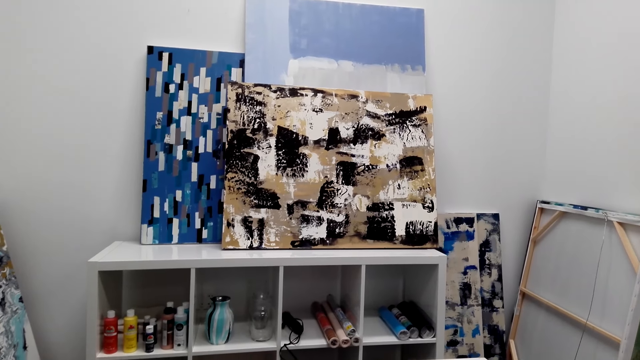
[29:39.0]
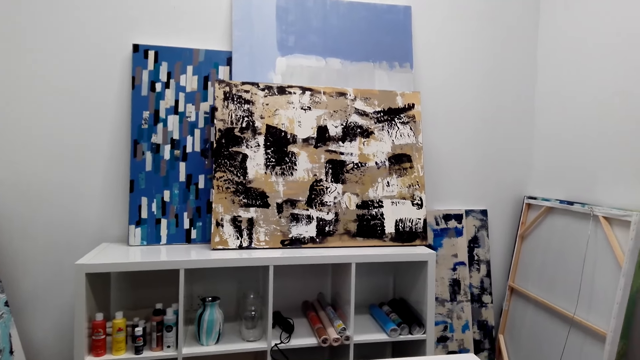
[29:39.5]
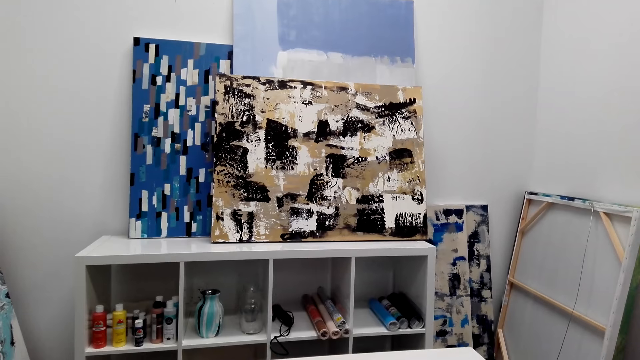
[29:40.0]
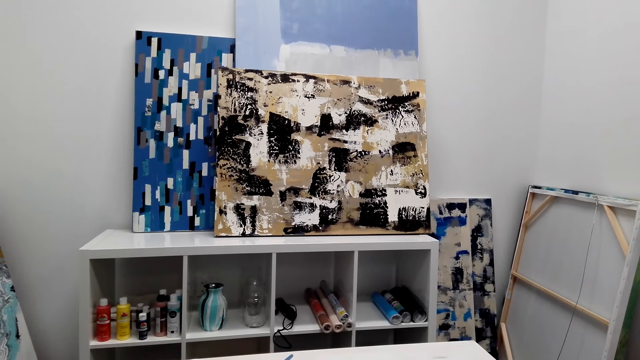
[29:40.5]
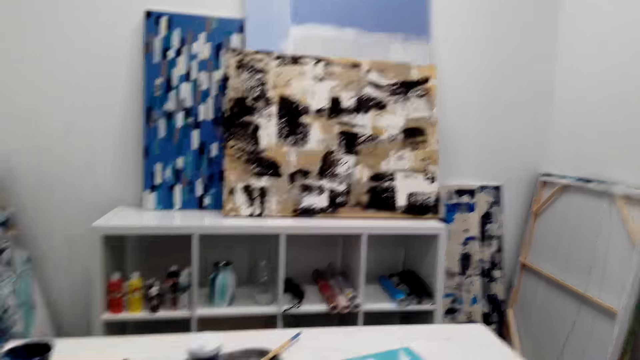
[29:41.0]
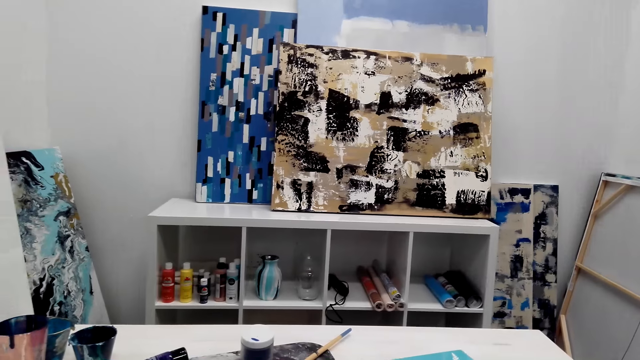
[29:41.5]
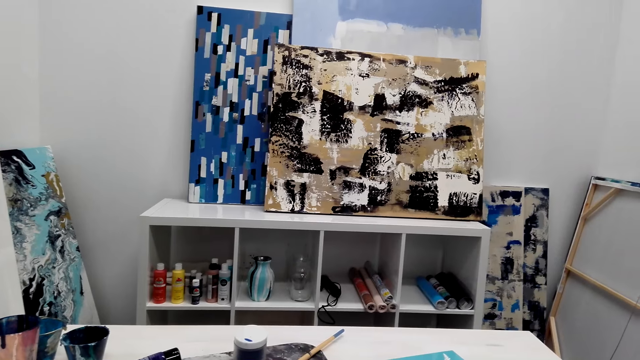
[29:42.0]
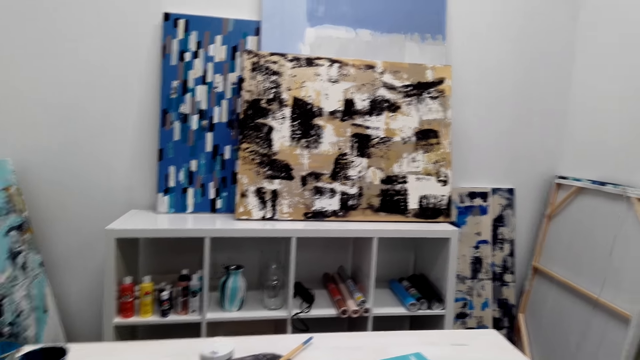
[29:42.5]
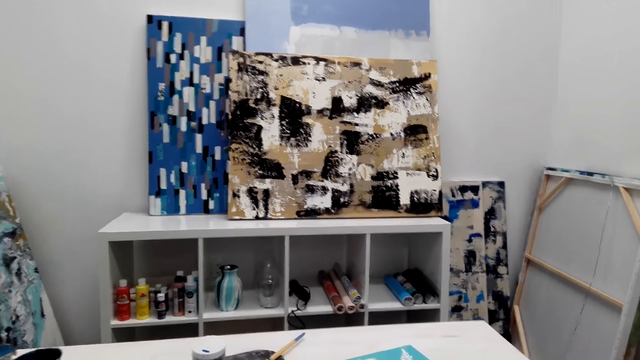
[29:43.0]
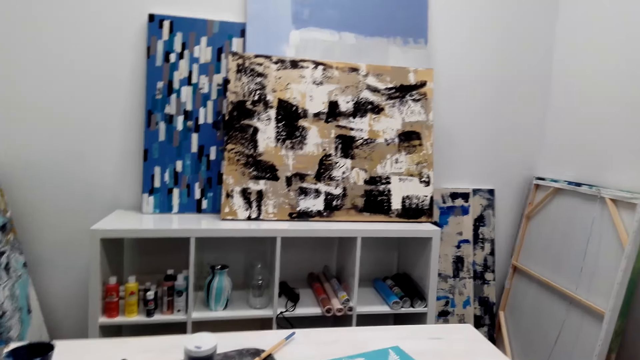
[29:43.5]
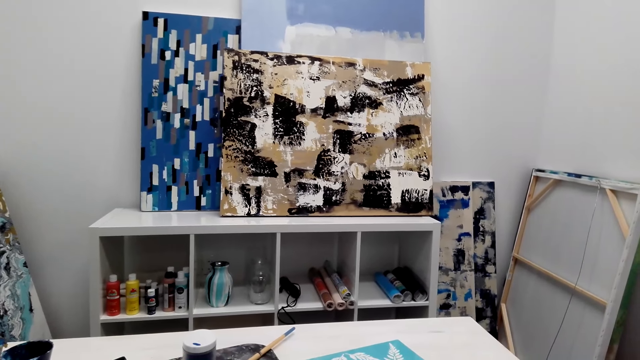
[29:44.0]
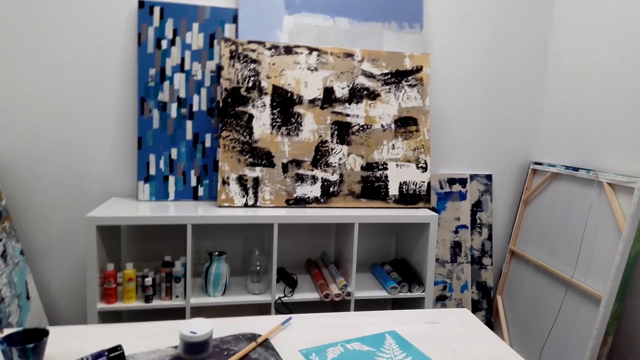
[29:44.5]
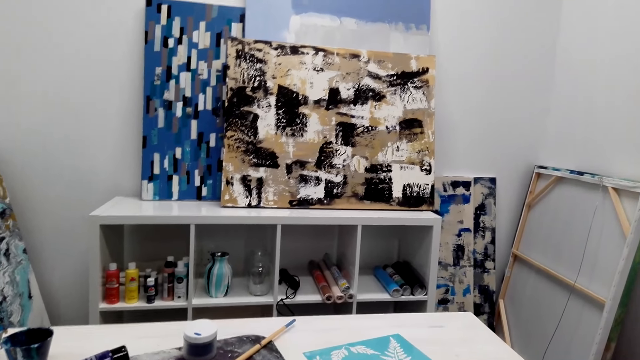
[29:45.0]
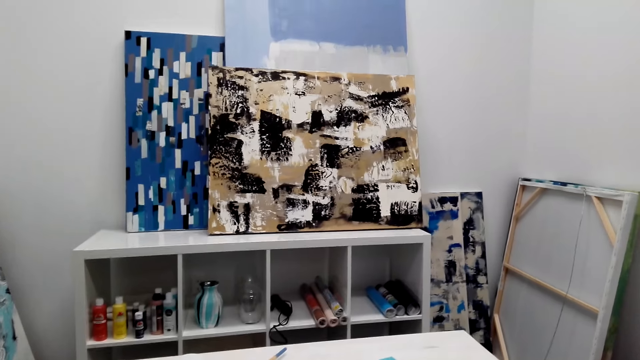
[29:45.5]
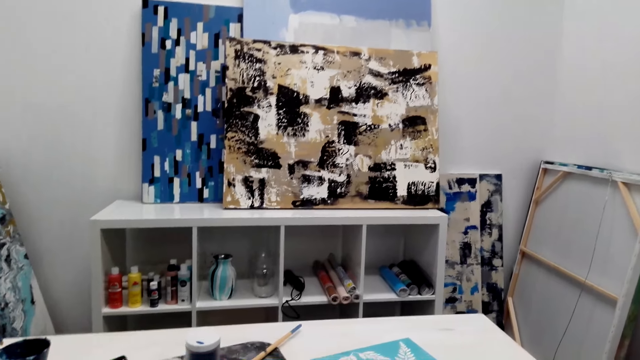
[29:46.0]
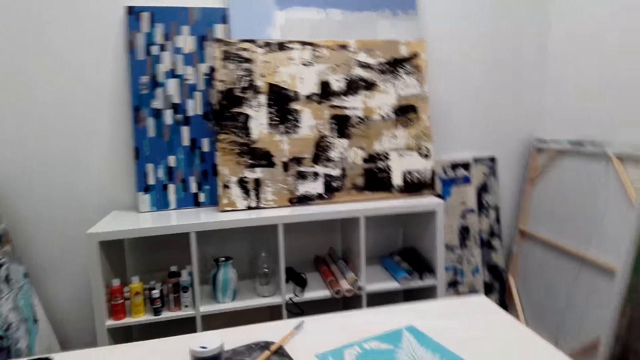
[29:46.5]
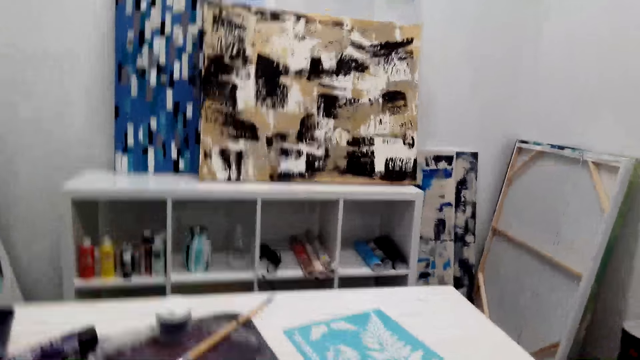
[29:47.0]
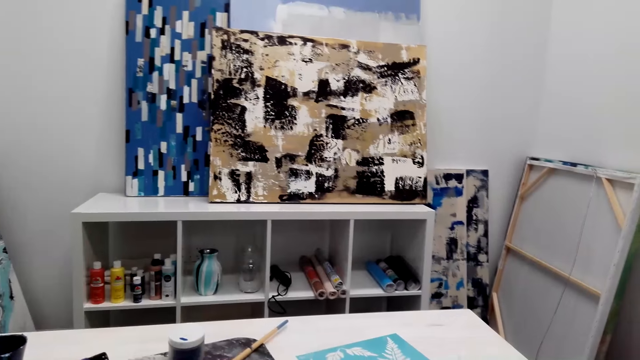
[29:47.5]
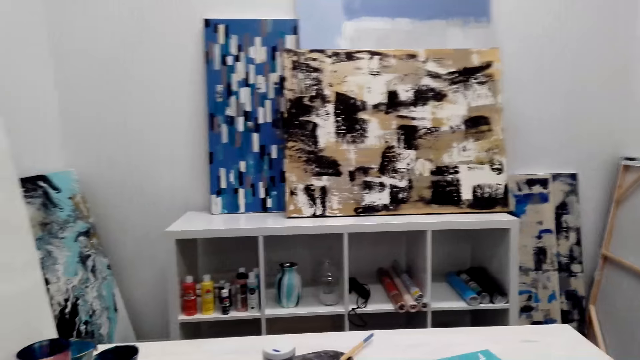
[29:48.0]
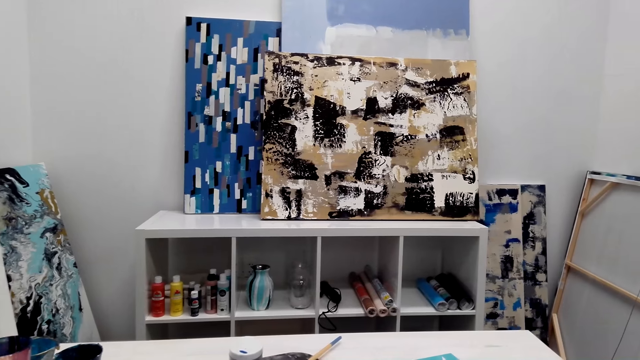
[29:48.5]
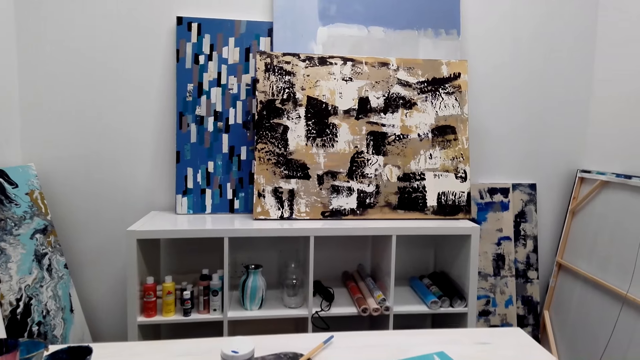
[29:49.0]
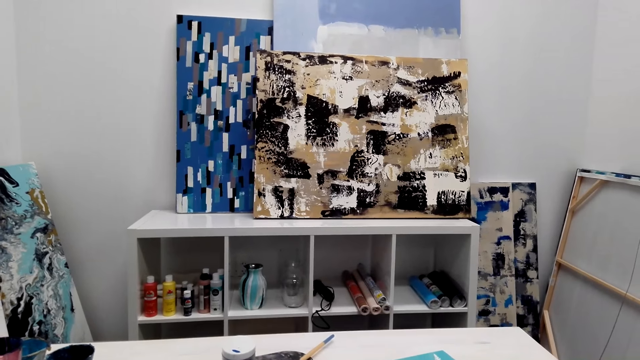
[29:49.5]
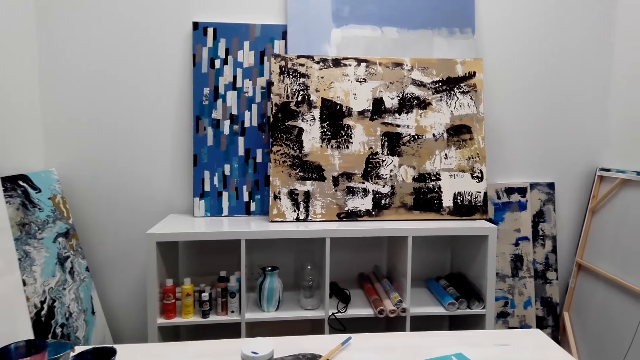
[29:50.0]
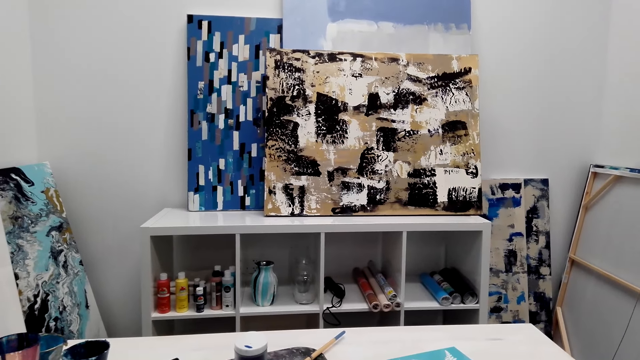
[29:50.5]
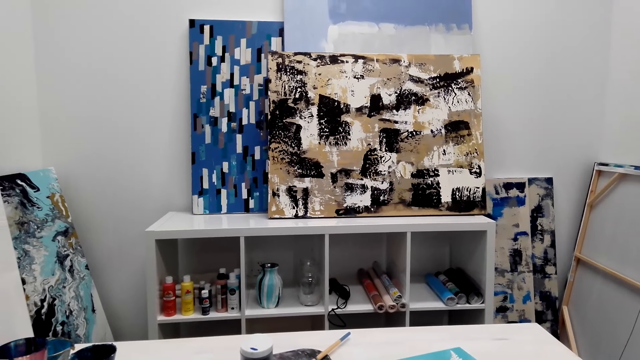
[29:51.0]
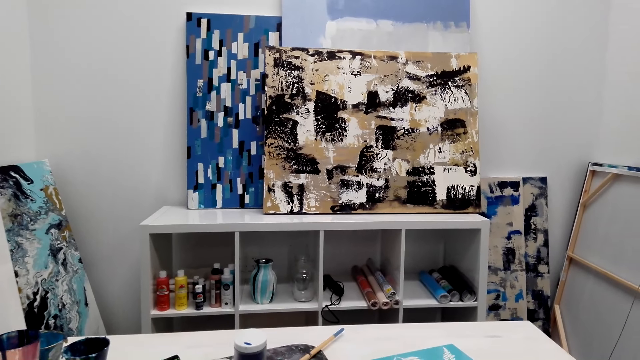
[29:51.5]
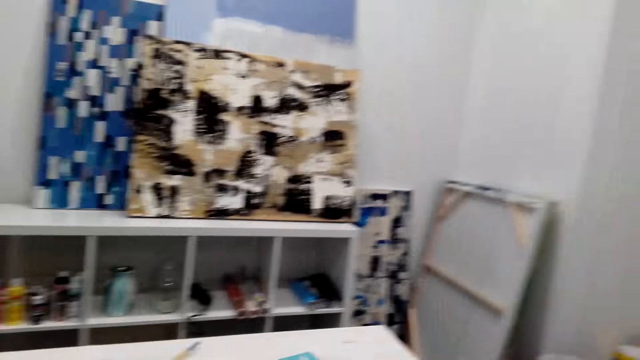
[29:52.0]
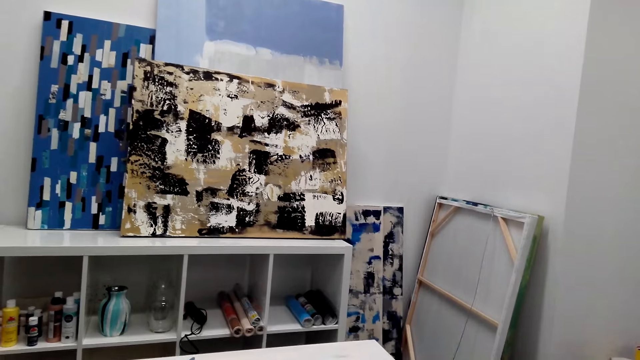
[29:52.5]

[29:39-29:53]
The camera wearer converses. They adjust a camera. They look forward.

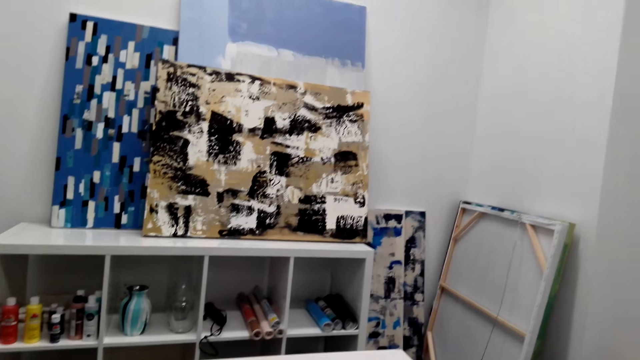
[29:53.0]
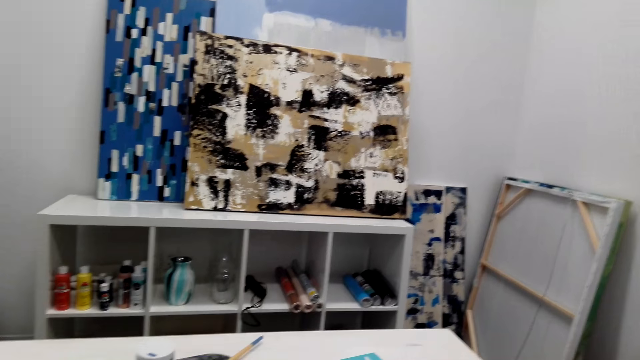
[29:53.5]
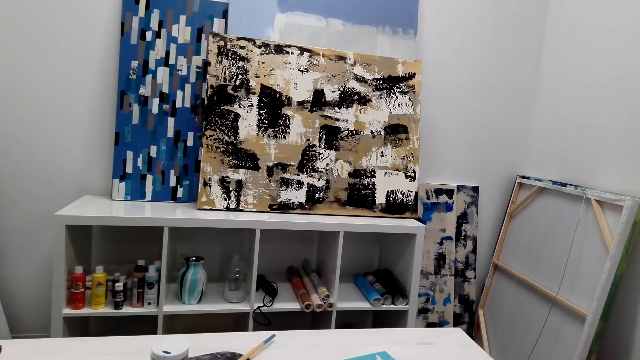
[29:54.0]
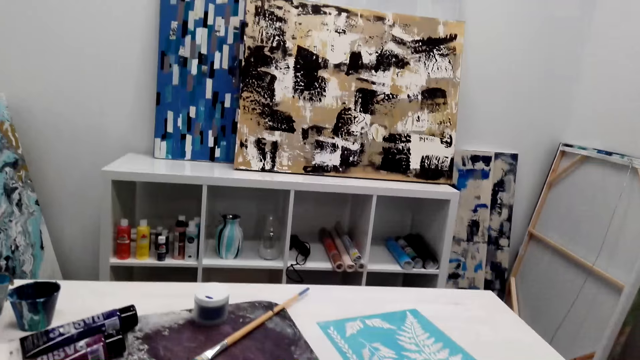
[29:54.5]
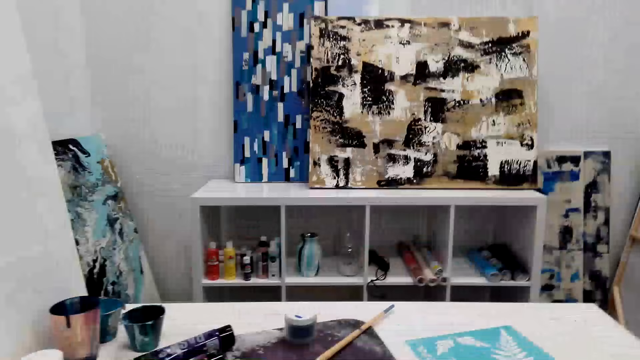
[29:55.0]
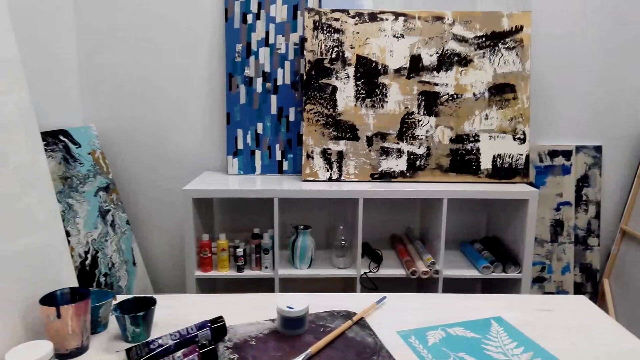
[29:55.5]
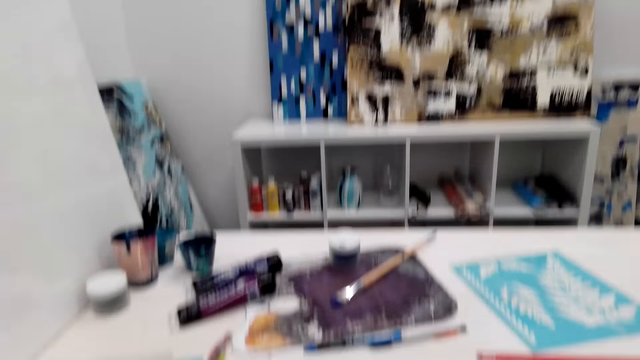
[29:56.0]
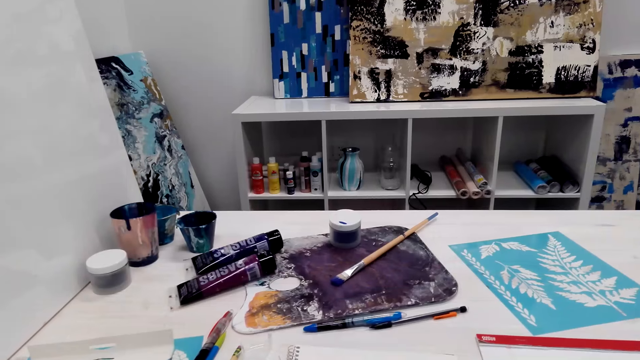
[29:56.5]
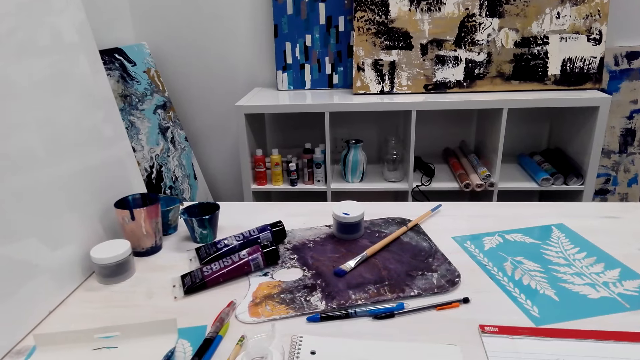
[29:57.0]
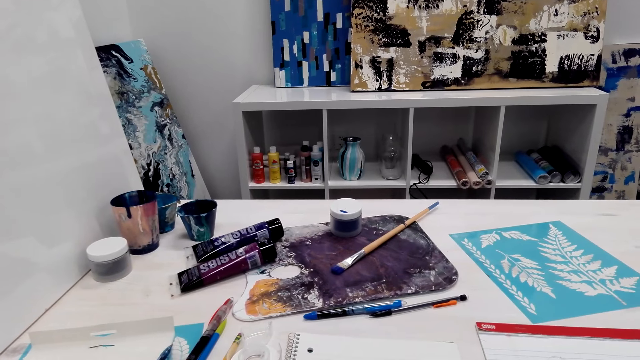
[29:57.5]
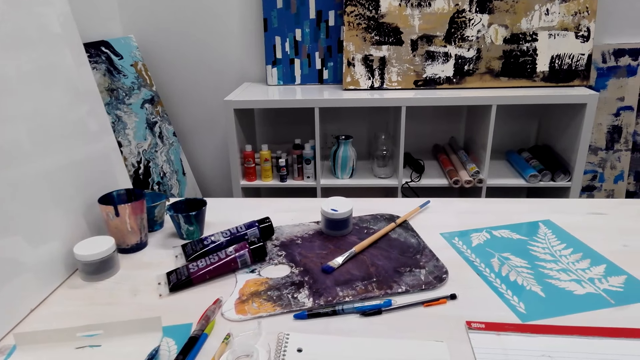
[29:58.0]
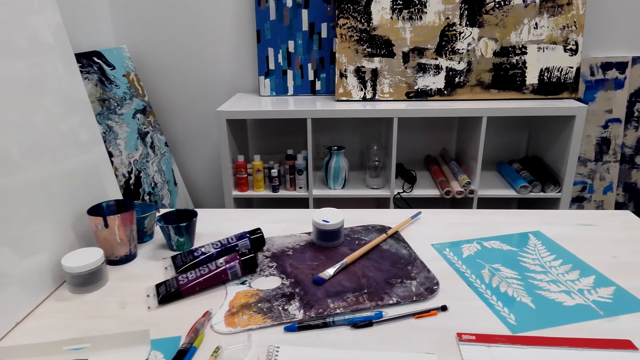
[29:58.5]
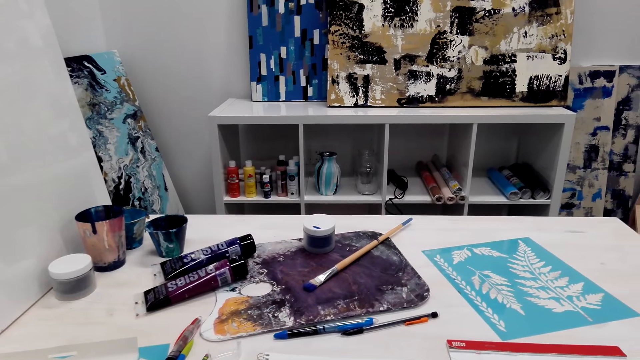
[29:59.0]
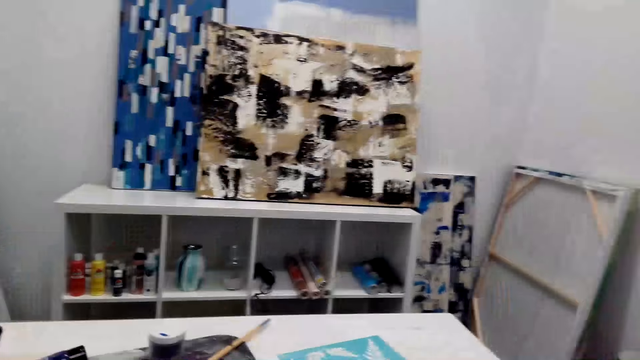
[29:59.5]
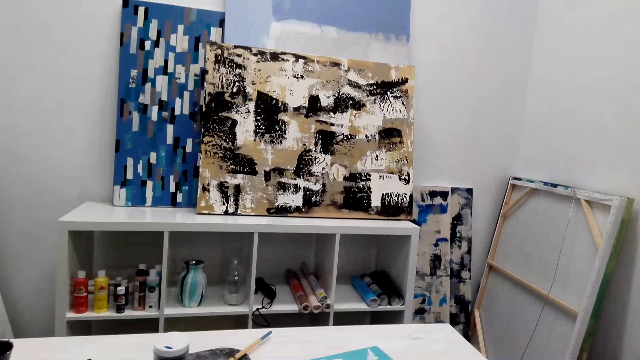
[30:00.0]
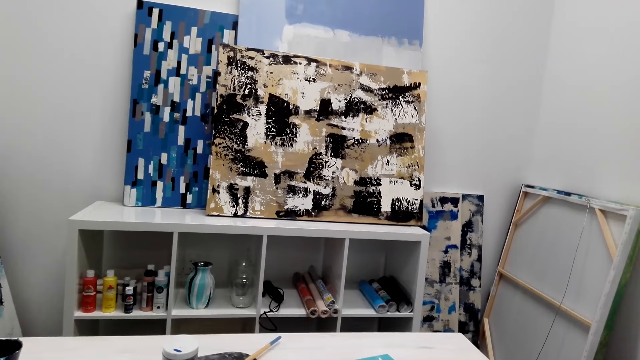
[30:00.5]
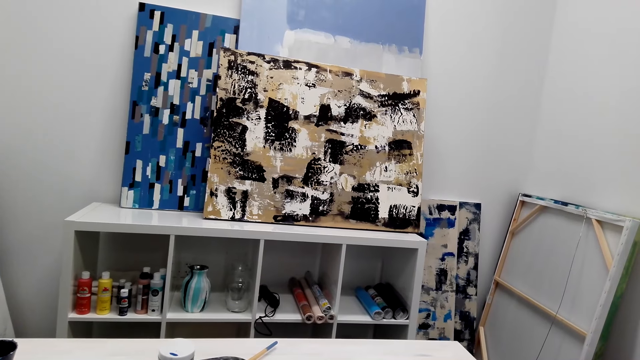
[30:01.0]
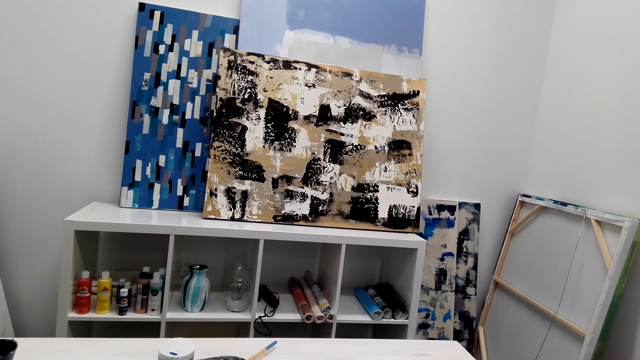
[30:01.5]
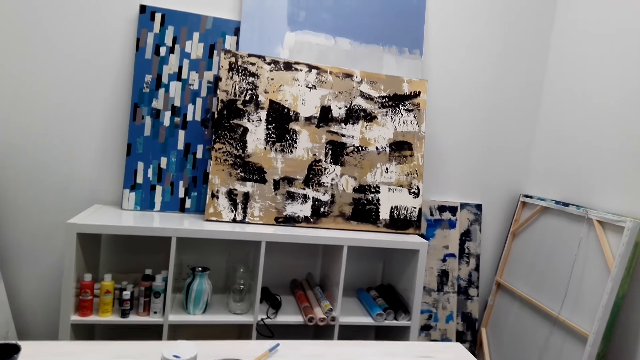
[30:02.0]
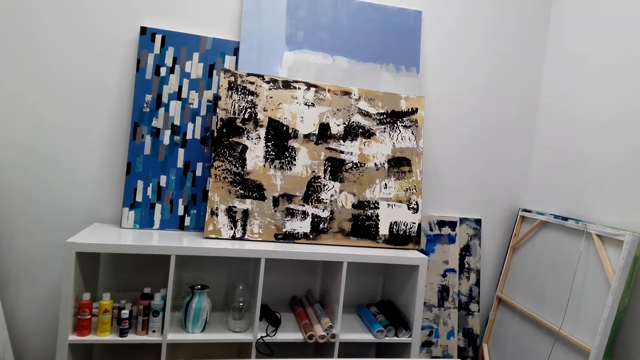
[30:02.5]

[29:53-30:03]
The camera wearer converses. They look at the table. They converse. They look forward.
